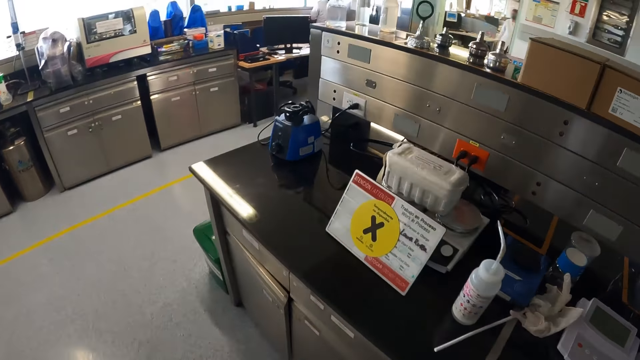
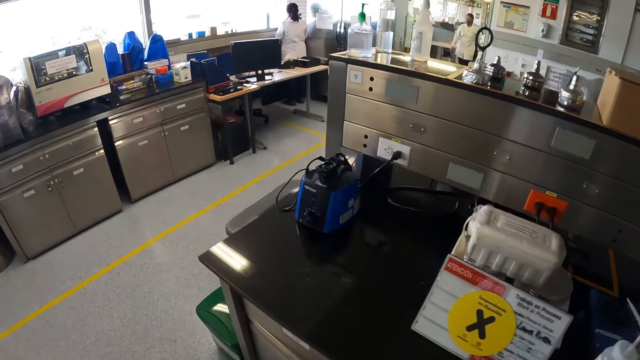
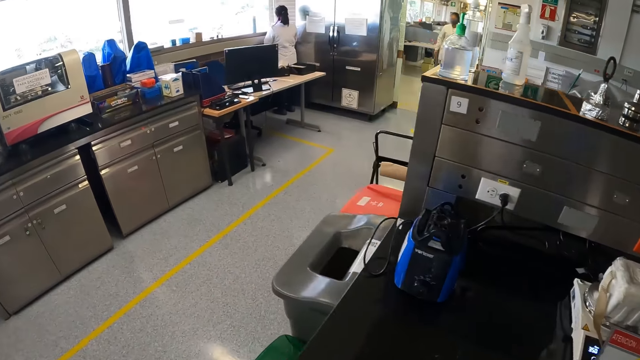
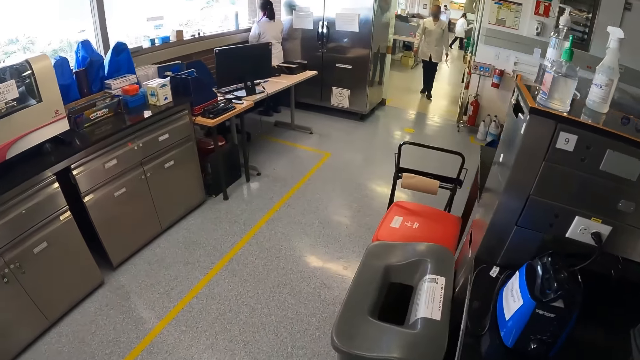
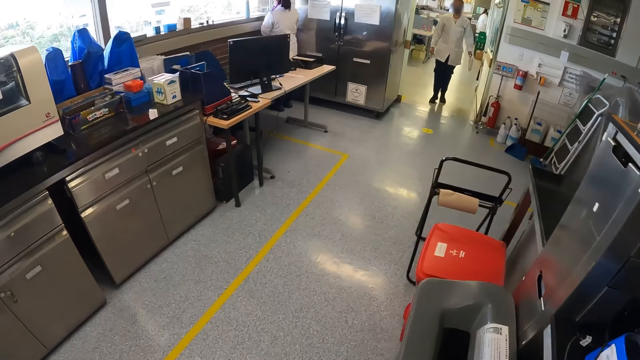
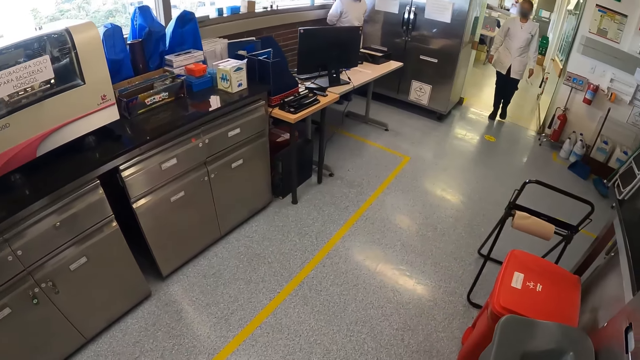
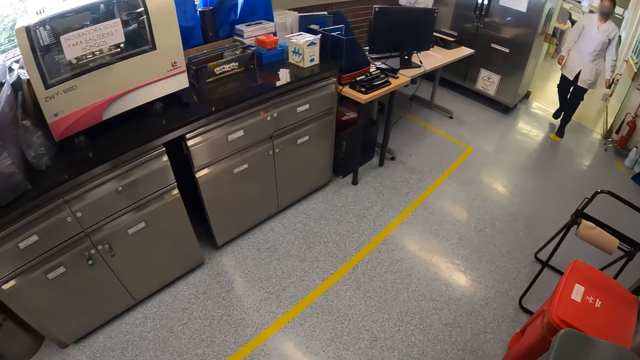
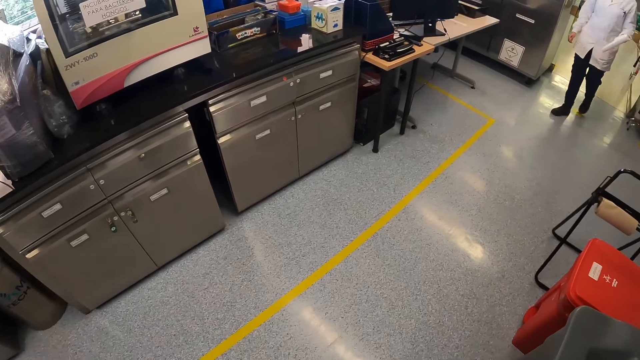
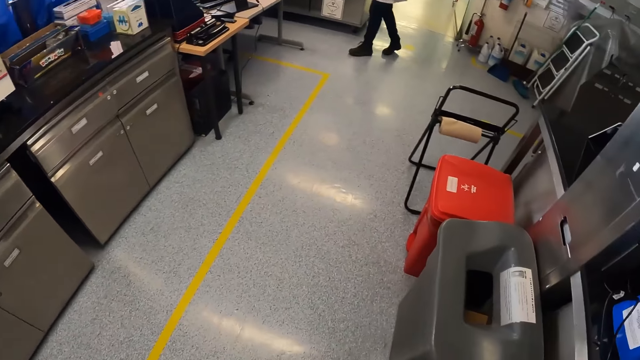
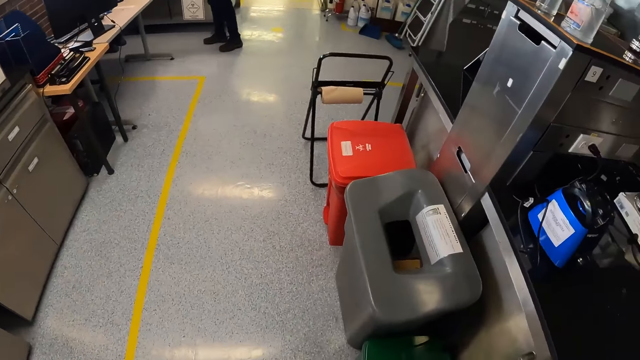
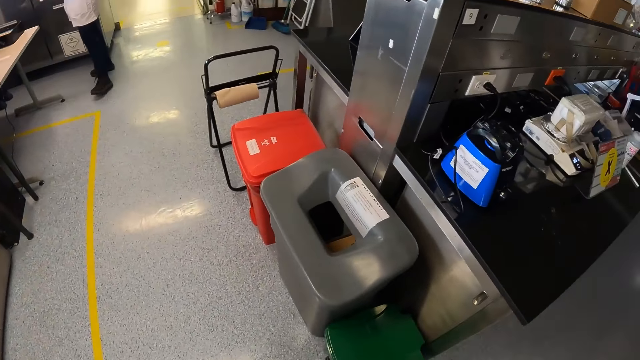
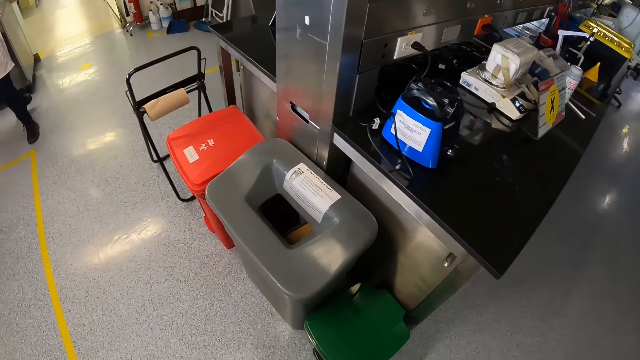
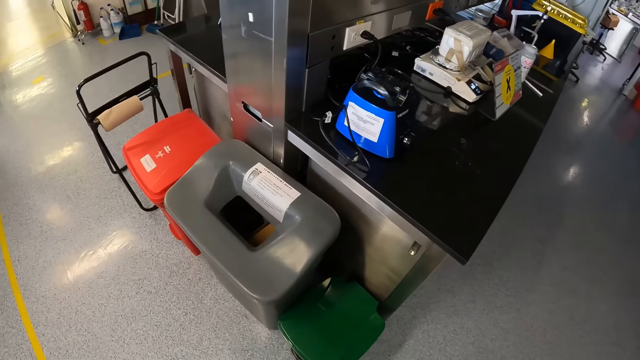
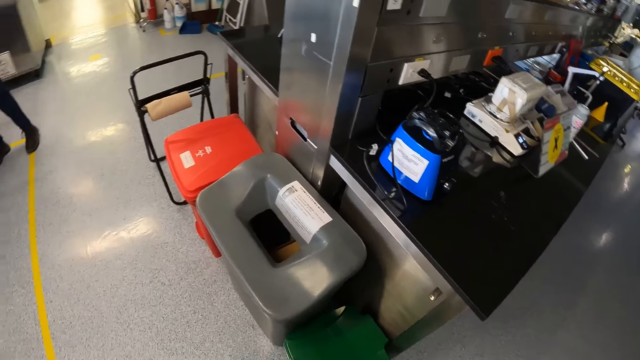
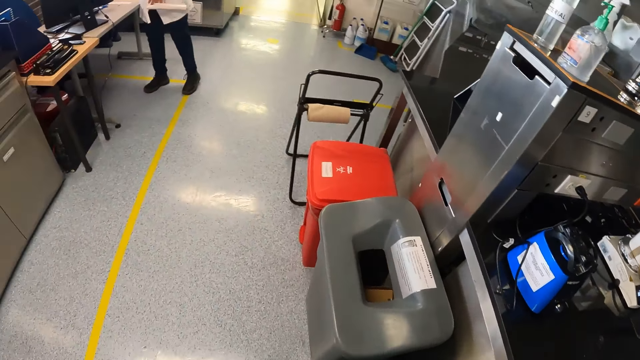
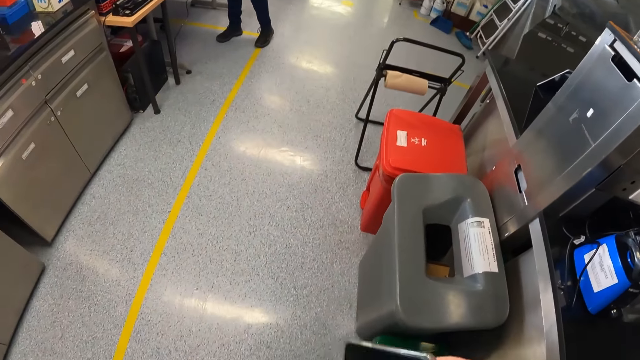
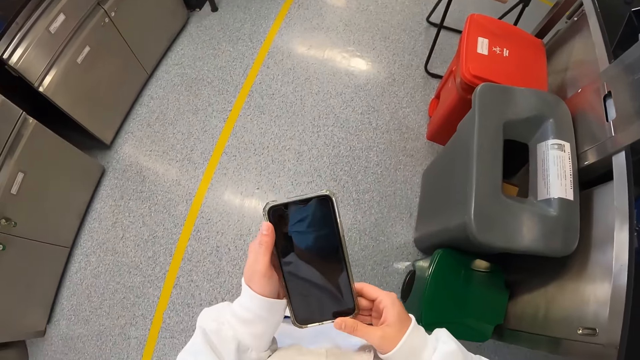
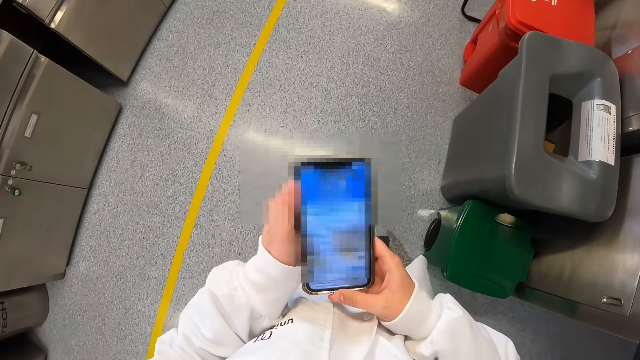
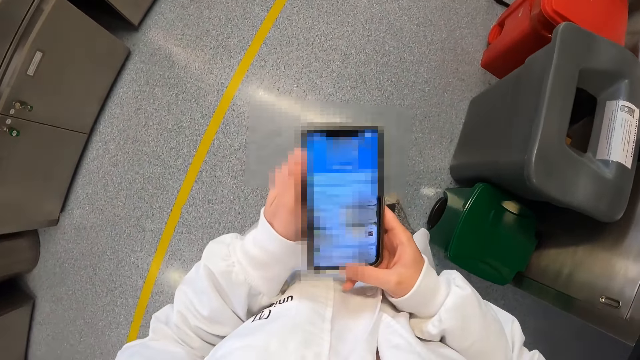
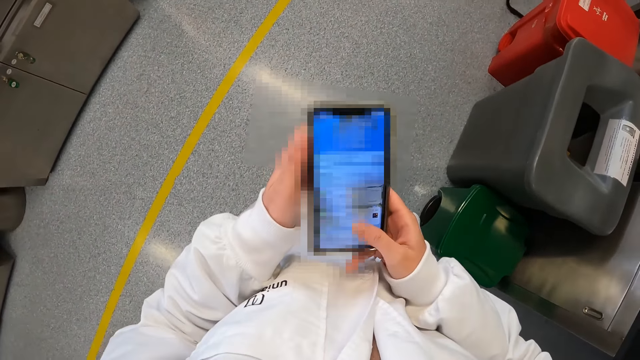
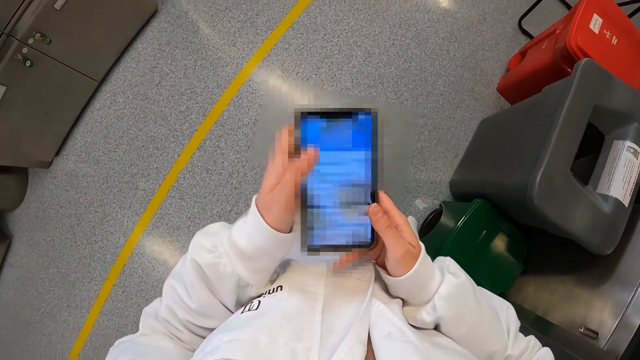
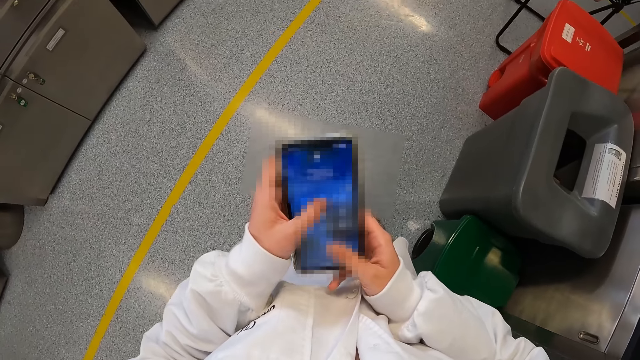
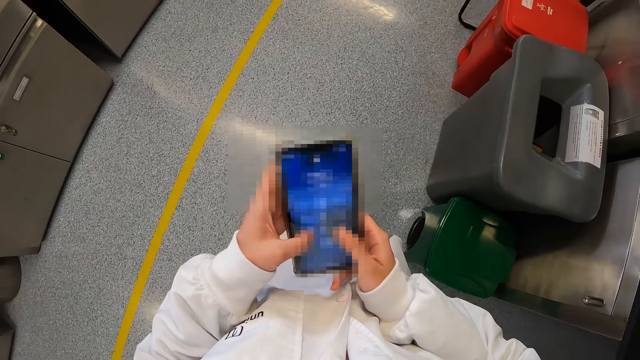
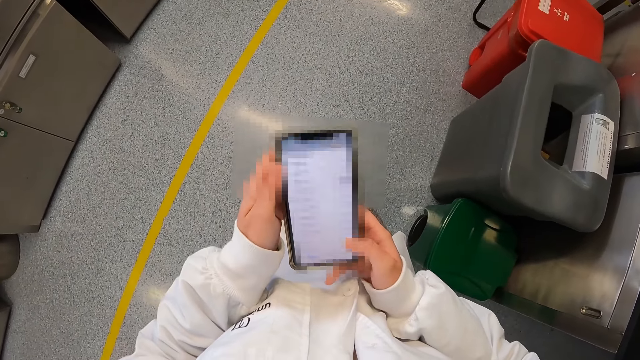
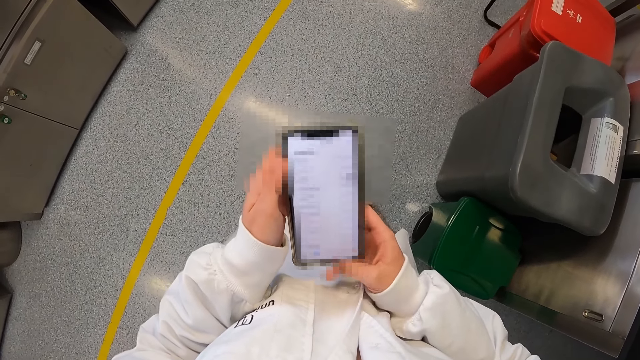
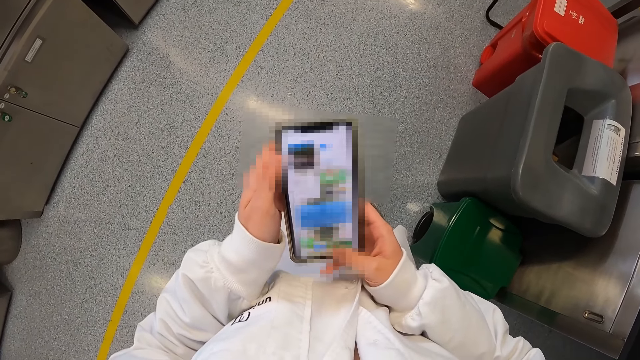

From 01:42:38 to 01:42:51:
The camera wearer looks around the room. They hold a phone. They scroll the phone.

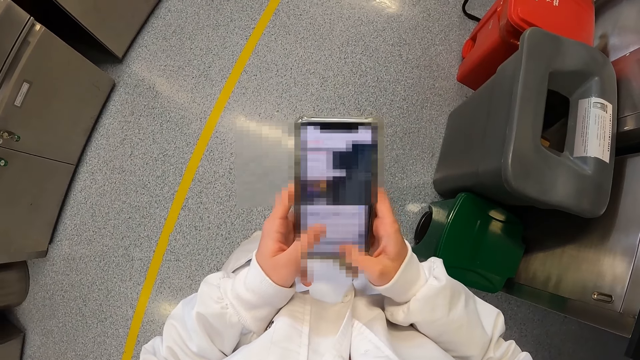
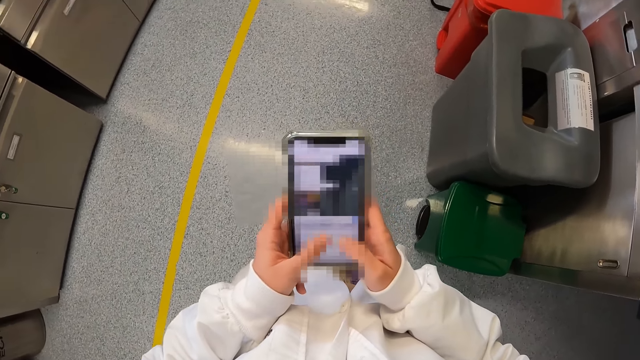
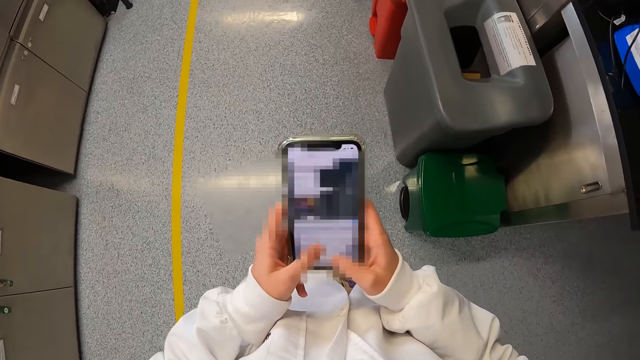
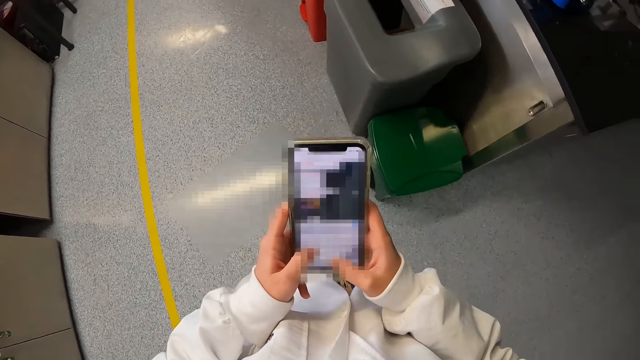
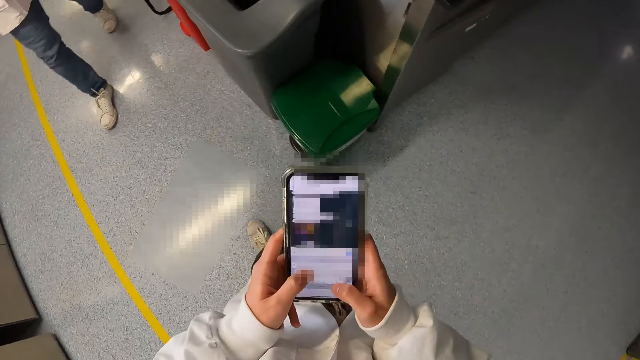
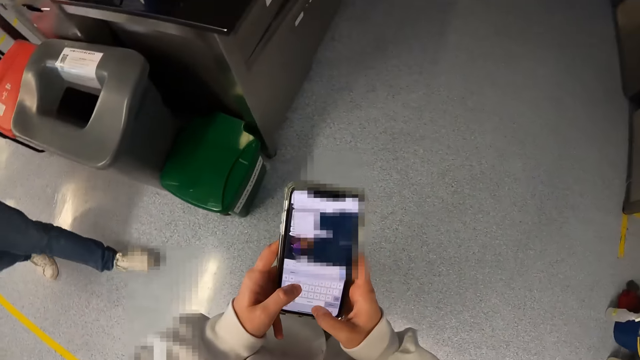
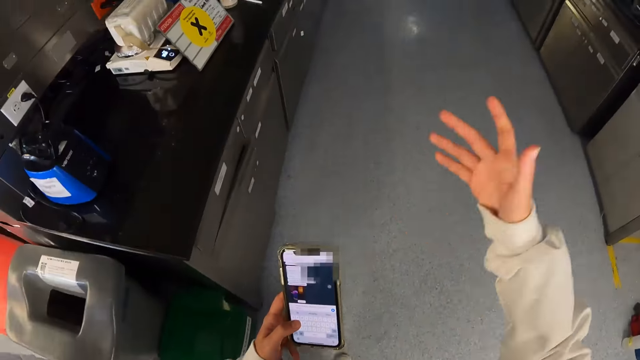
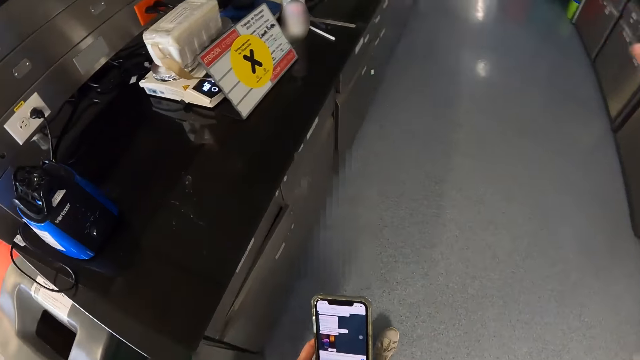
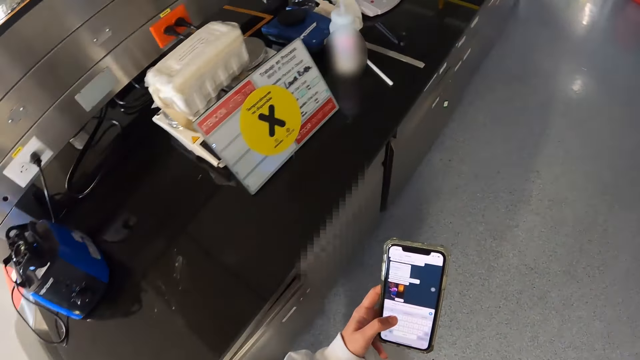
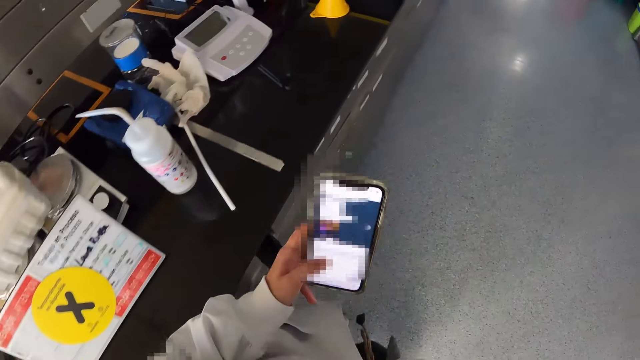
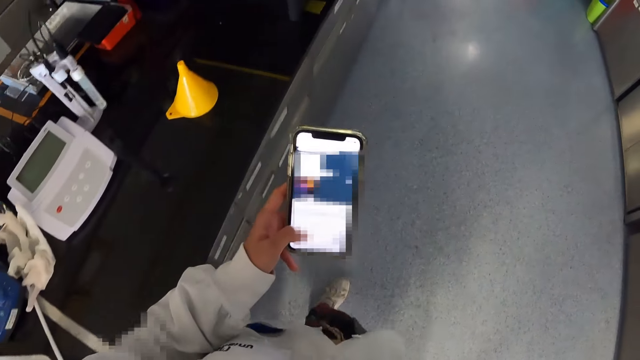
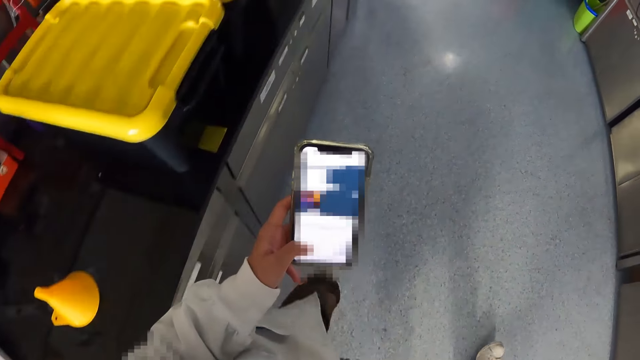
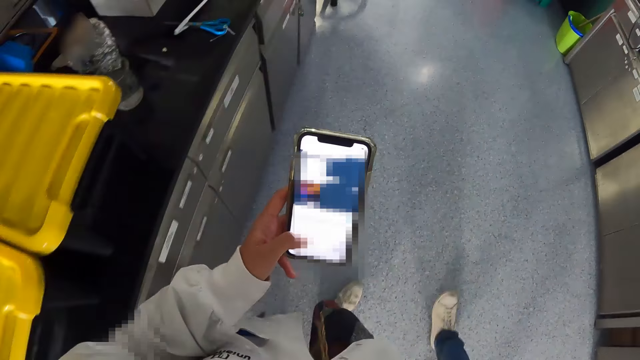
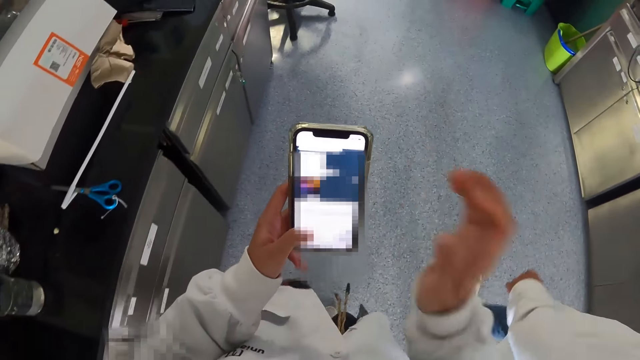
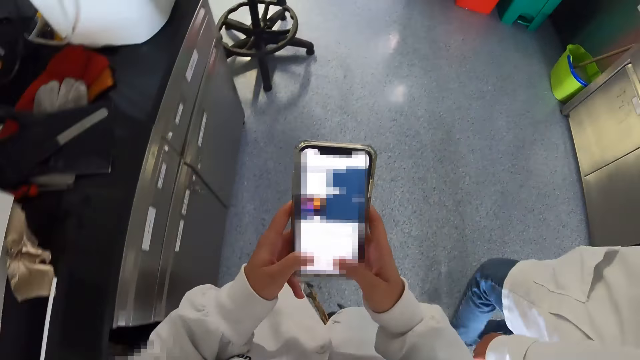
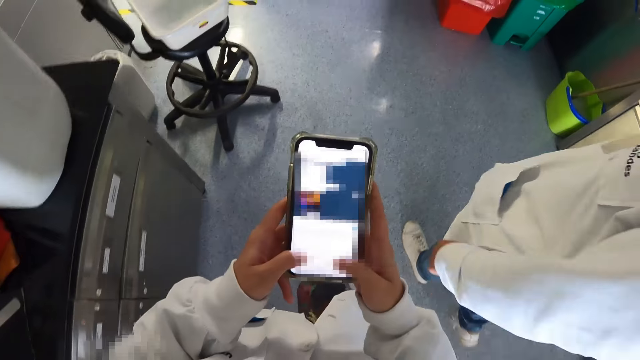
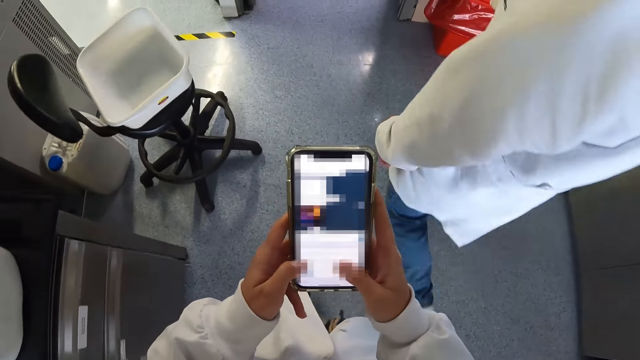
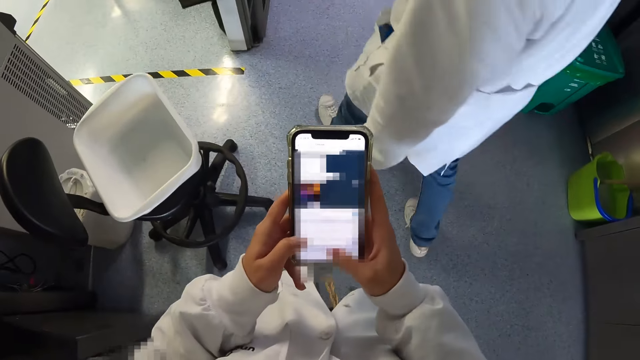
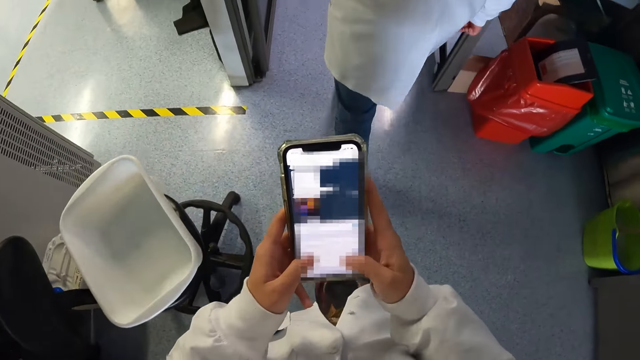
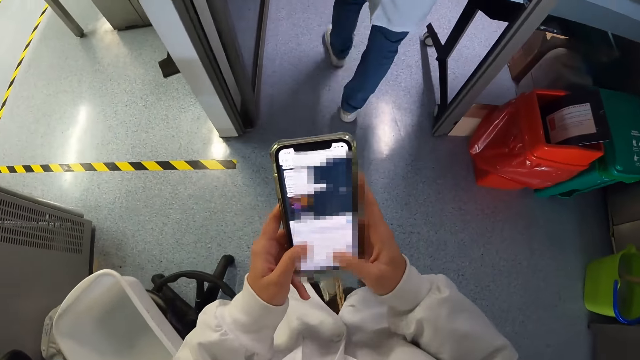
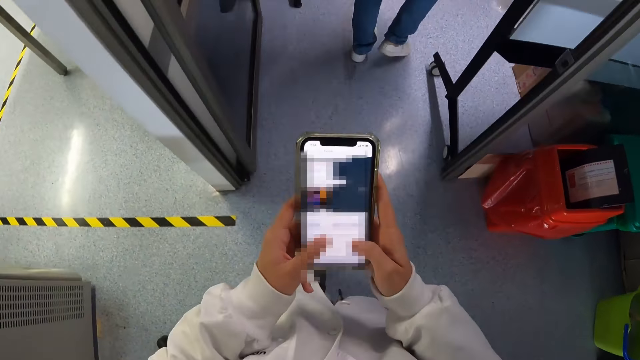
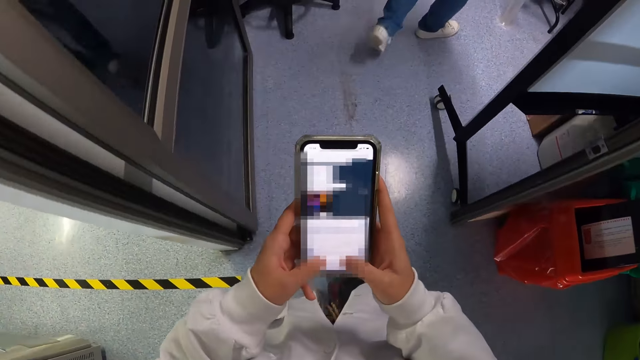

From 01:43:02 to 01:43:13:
The camera wearer raises a hand. They walk in the room. They hold the phone with the left hand. They scroll the phone.
